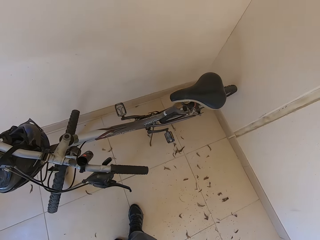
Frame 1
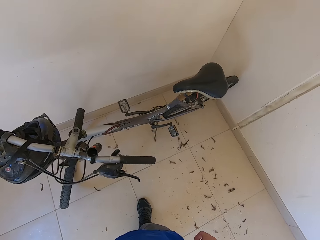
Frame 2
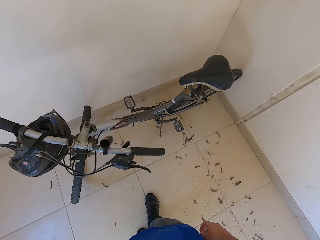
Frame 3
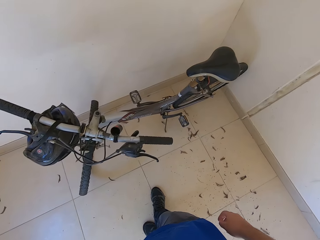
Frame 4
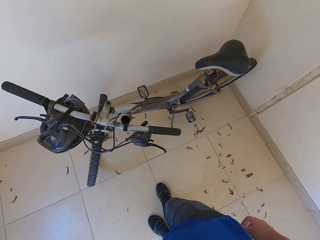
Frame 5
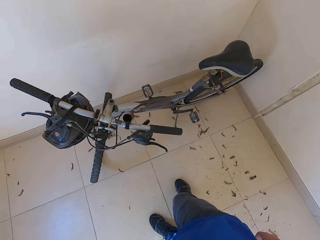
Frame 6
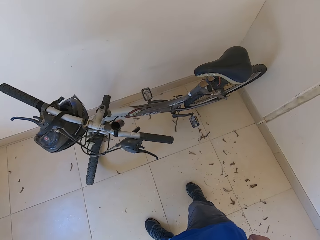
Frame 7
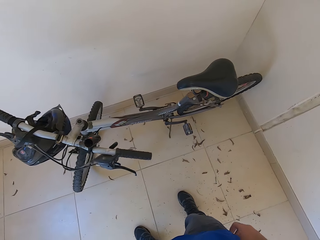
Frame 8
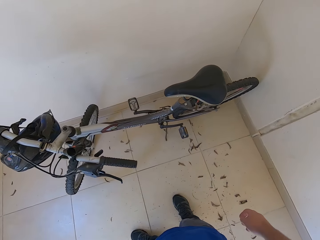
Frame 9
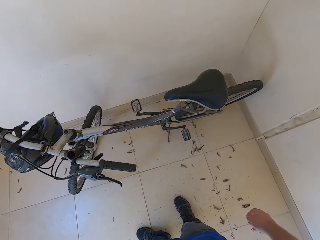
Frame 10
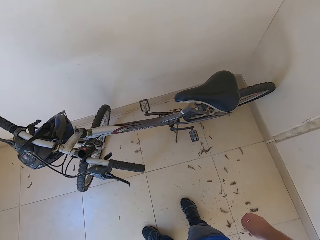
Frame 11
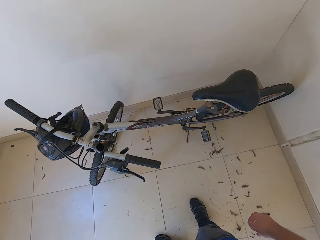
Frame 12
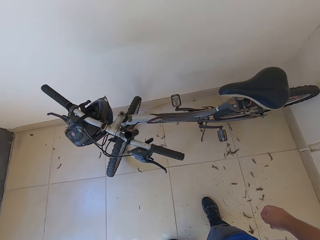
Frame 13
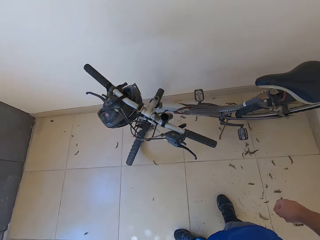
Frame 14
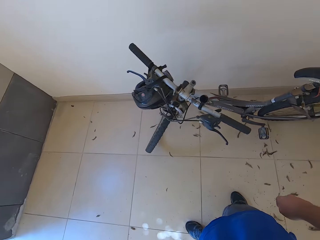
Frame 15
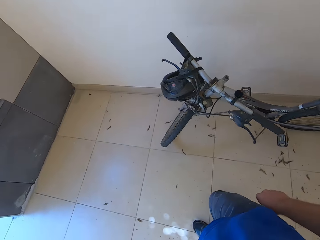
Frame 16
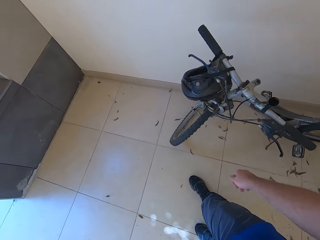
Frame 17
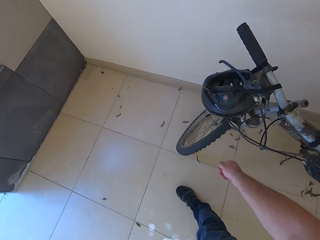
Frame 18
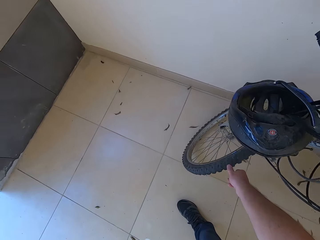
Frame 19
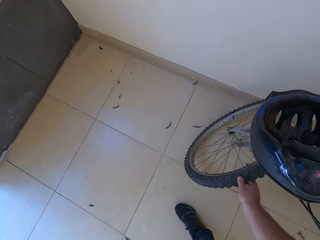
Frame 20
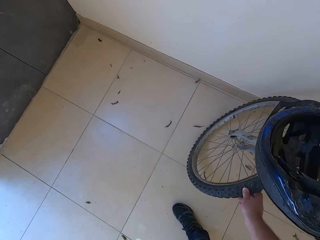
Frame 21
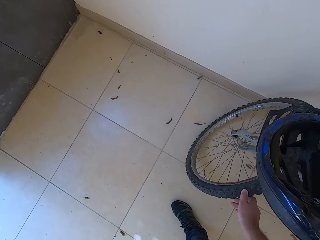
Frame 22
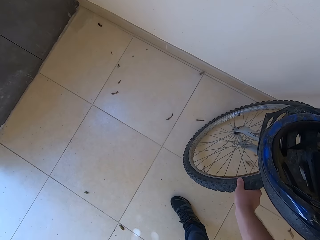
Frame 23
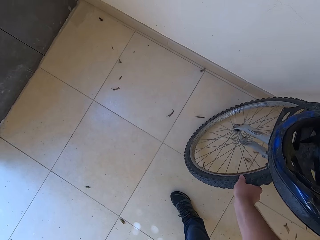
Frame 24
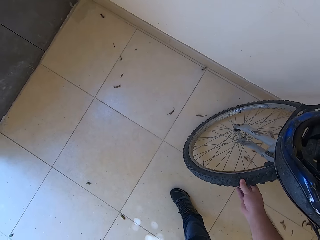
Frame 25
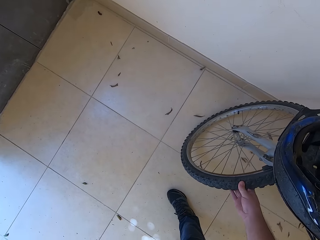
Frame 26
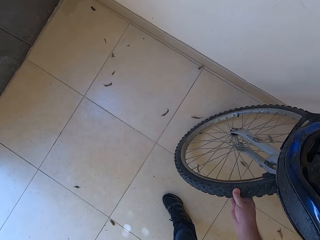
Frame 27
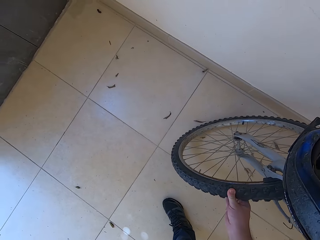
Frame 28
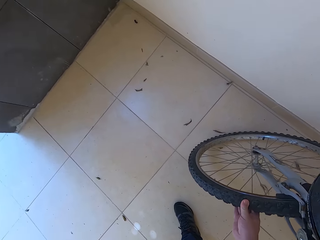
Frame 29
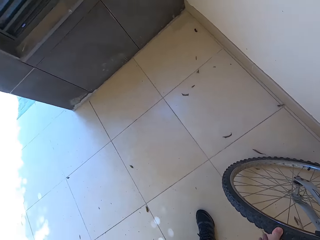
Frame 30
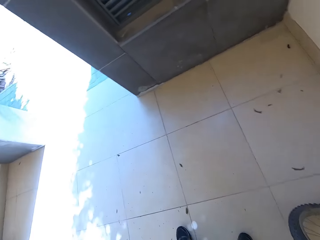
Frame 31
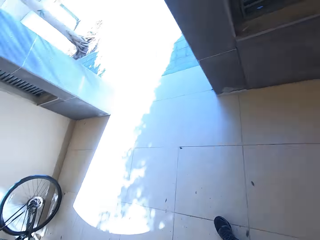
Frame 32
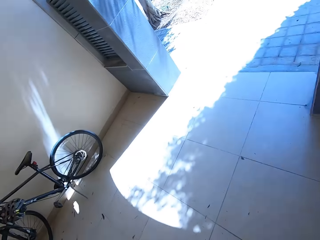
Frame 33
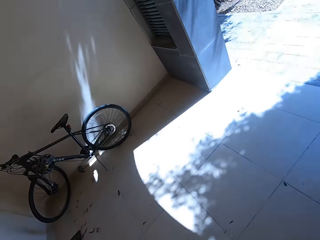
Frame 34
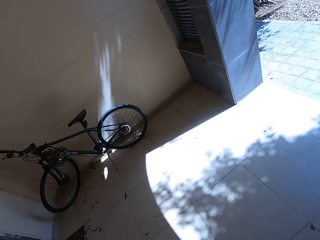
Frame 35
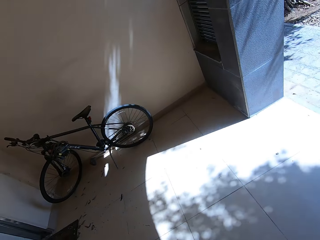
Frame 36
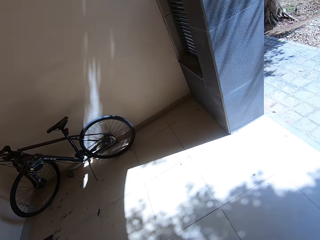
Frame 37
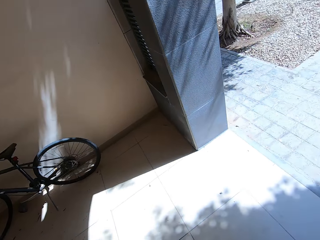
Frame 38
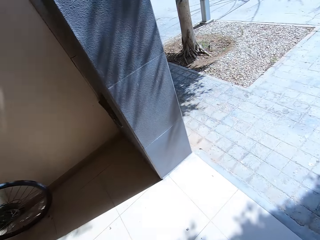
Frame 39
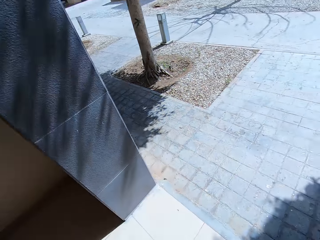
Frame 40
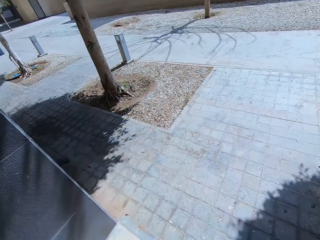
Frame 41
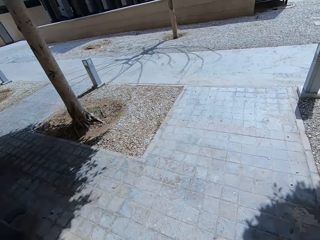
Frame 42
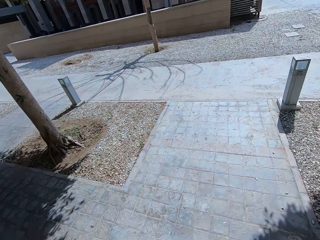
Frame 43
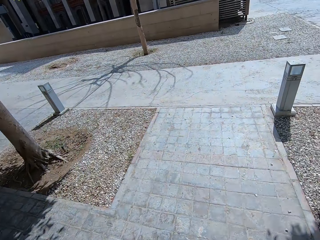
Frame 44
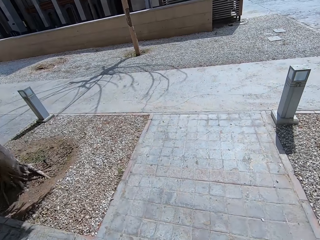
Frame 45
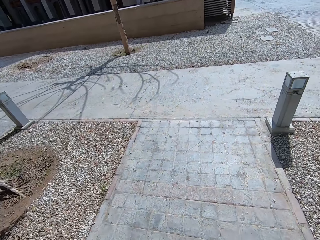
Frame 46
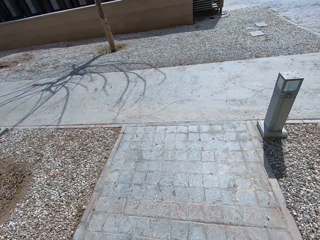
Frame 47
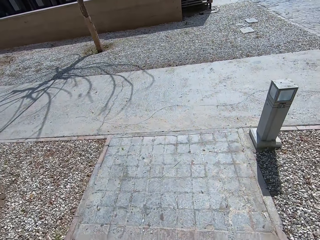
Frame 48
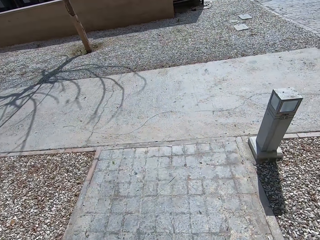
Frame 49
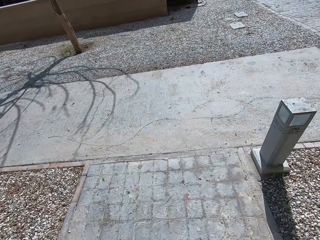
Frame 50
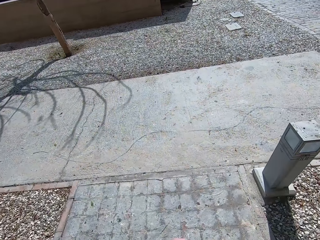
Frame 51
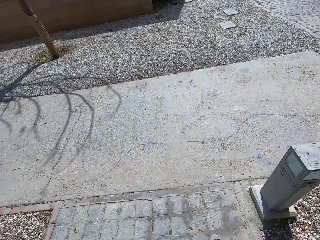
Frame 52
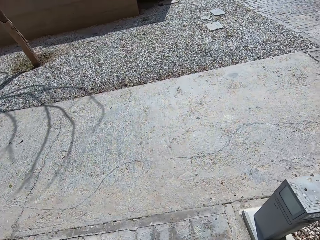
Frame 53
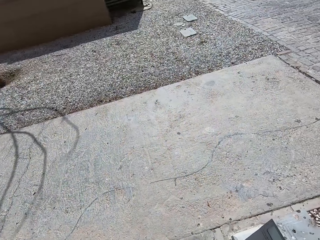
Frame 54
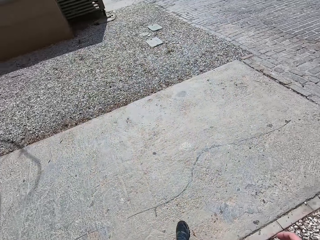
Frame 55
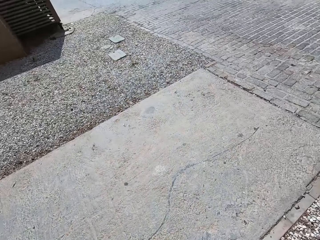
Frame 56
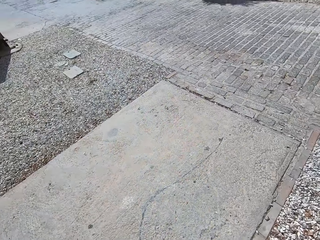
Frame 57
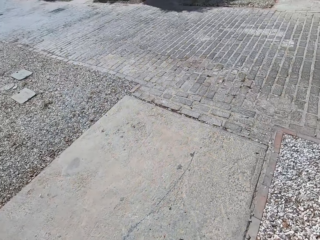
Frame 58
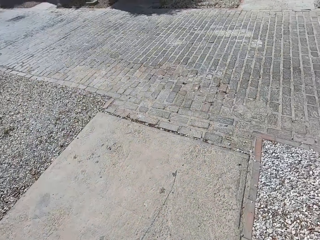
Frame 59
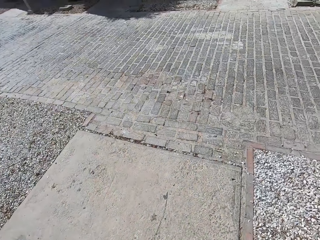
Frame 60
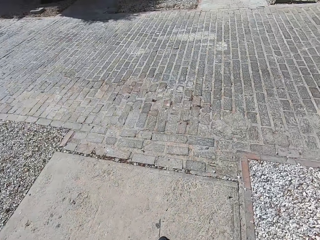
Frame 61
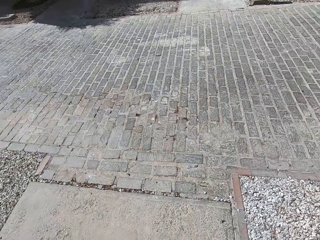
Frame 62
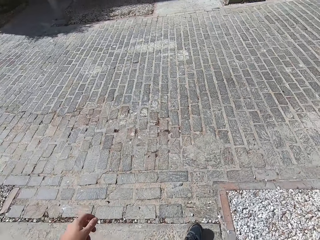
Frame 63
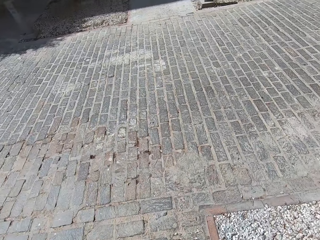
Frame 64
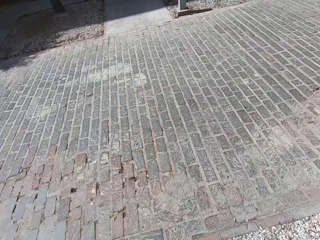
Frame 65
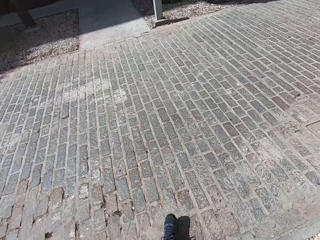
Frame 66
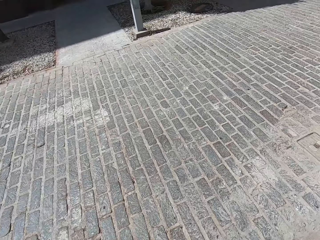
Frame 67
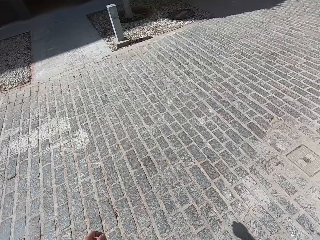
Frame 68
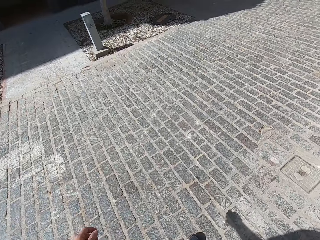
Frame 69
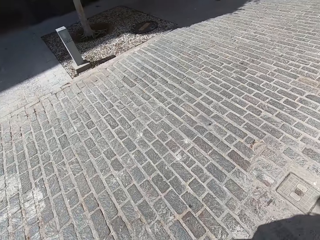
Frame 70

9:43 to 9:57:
The camera wearer looks at the bike. They check the pressure of the bicycle's tire with a hand. They look around. They walk outside the house.

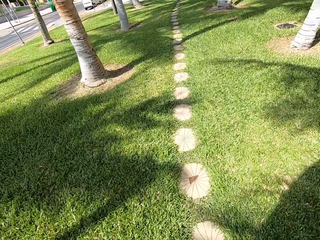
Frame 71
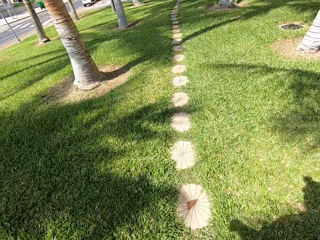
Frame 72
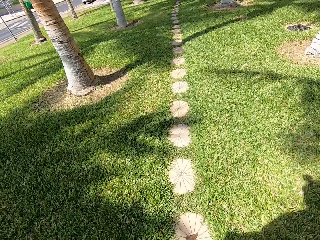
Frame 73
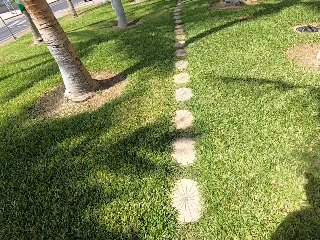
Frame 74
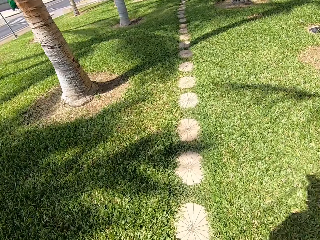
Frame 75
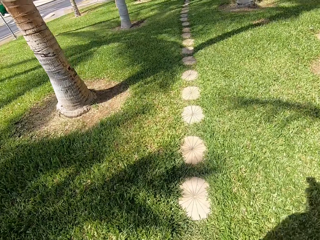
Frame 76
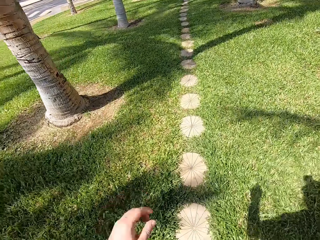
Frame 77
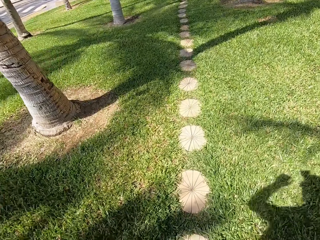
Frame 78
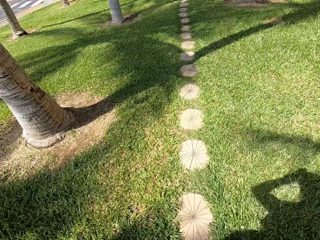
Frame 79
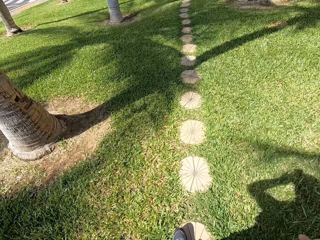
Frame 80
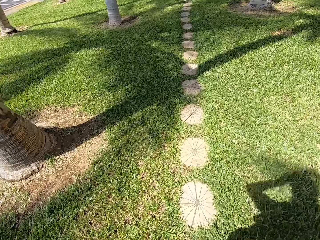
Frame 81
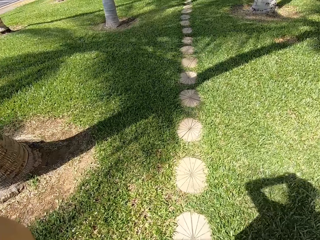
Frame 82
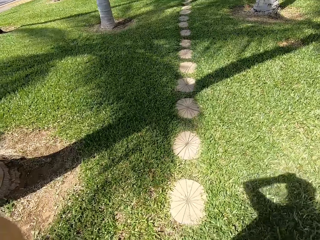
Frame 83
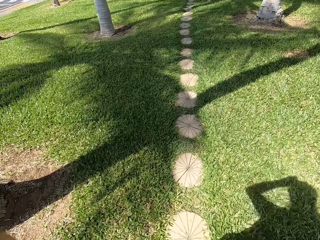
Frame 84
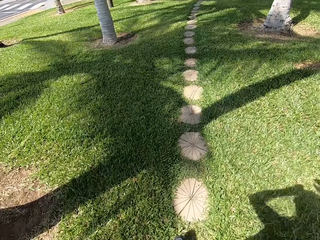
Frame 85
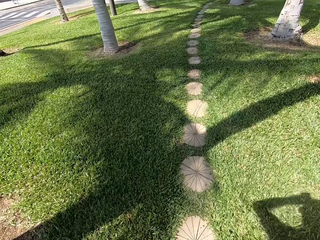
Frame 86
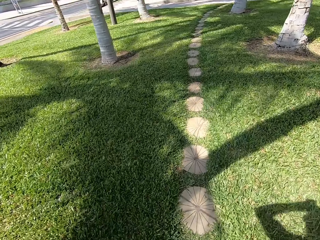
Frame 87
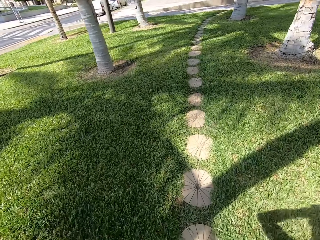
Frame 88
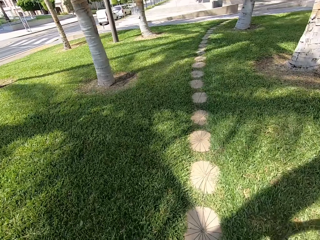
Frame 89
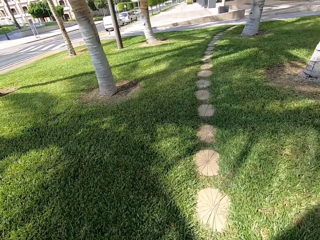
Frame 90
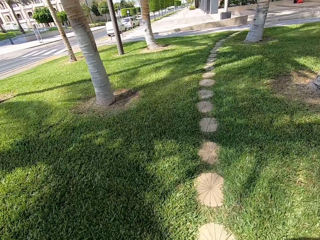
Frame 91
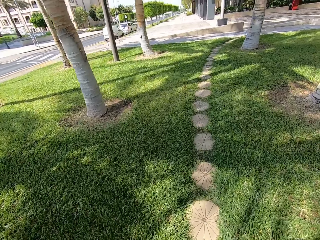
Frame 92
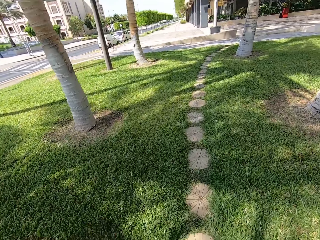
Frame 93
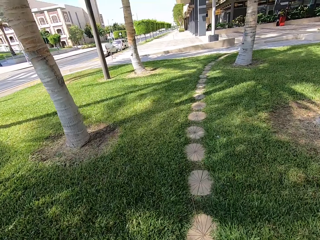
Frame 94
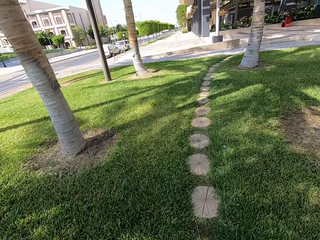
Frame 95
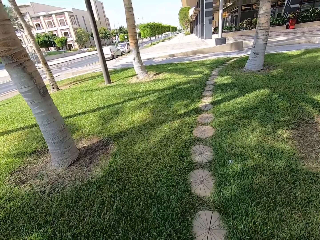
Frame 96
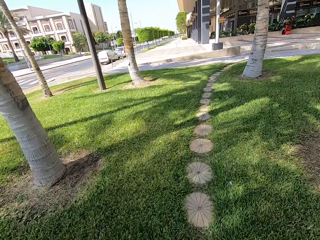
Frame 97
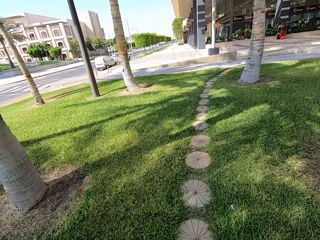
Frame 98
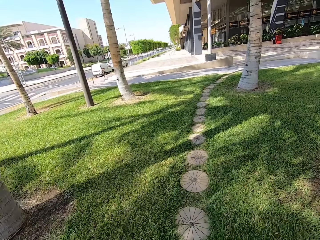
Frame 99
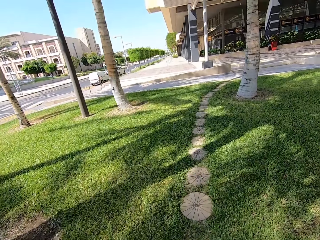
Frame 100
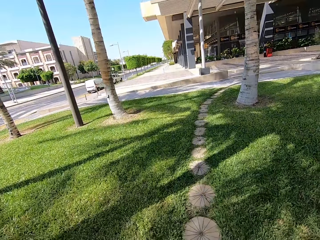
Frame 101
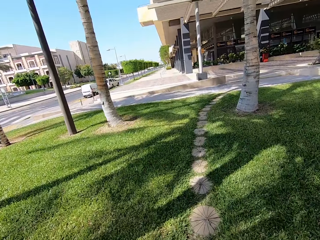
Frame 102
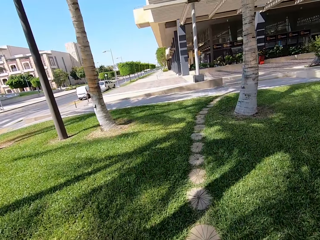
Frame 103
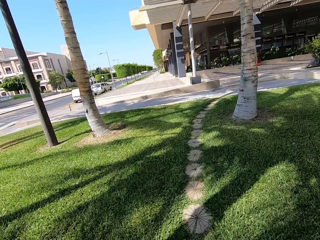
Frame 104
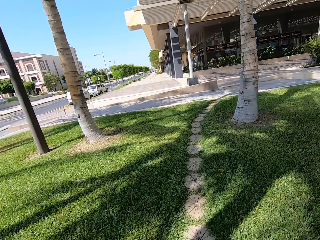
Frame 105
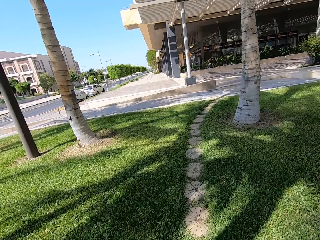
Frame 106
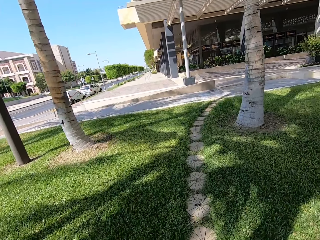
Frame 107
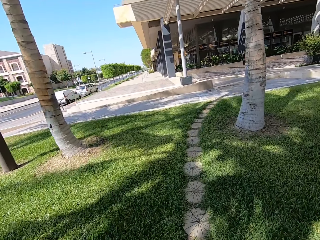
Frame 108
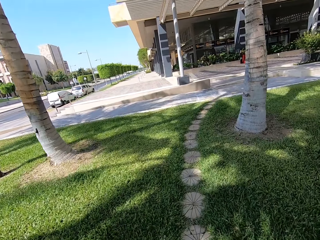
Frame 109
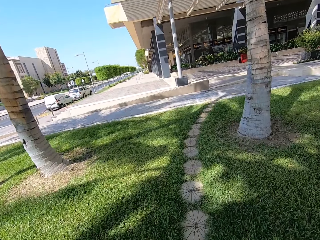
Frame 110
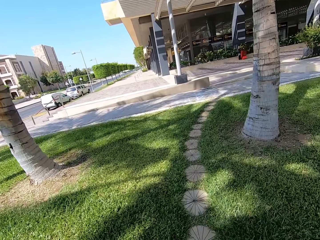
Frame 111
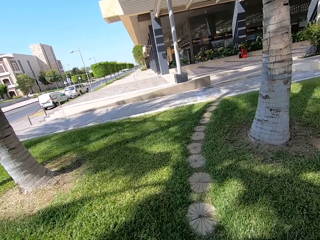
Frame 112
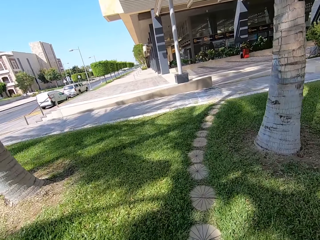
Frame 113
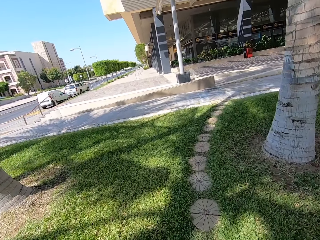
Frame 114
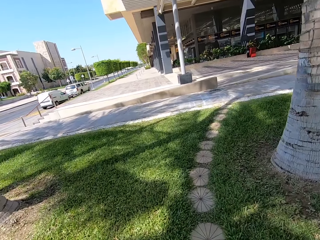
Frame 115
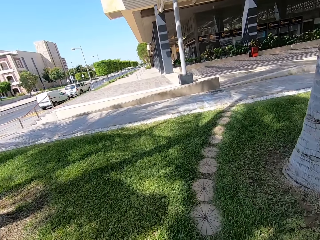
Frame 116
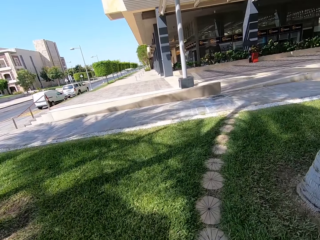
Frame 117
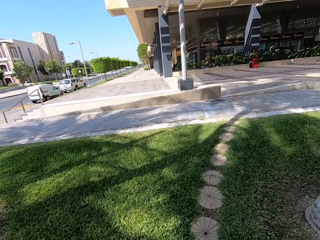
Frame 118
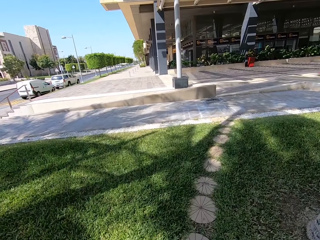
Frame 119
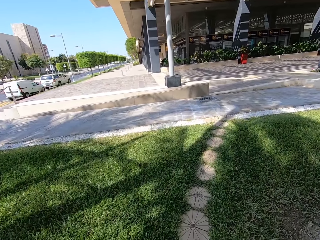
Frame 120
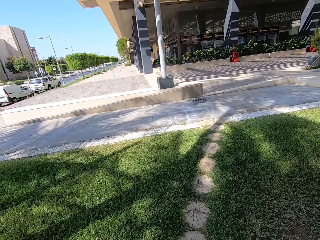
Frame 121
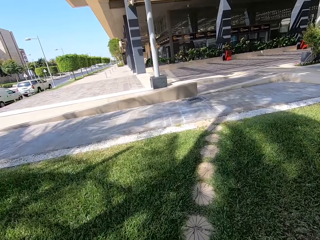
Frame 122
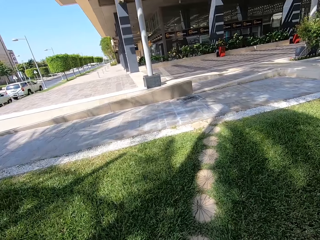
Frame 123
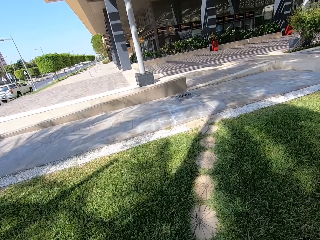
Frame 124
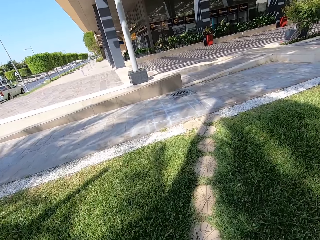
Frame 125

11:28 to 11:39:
The camera wearer lifts a hand. They adjust the camera. They lower the hand. They walk.
